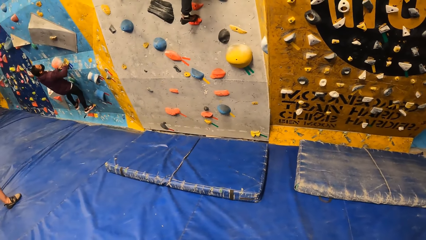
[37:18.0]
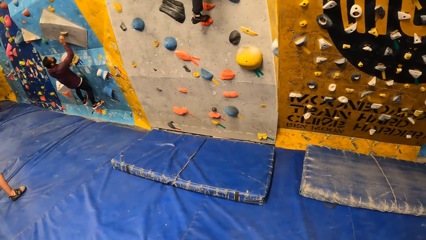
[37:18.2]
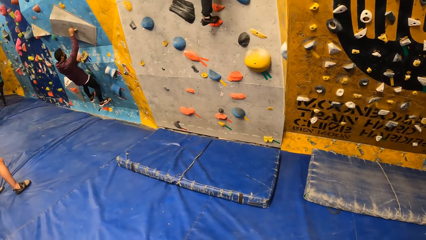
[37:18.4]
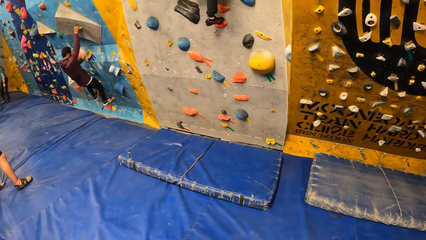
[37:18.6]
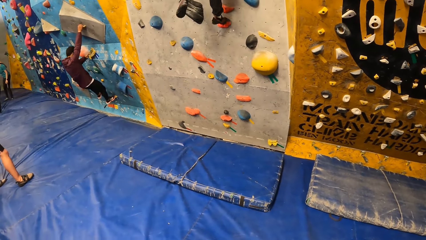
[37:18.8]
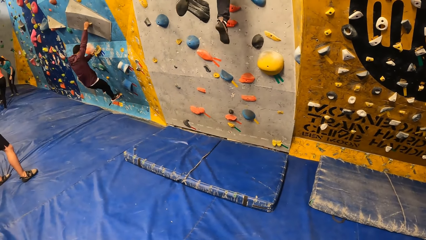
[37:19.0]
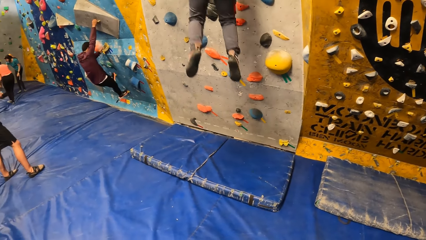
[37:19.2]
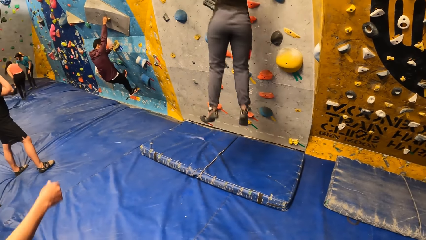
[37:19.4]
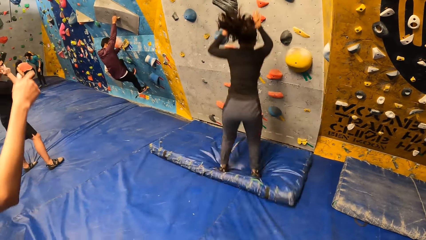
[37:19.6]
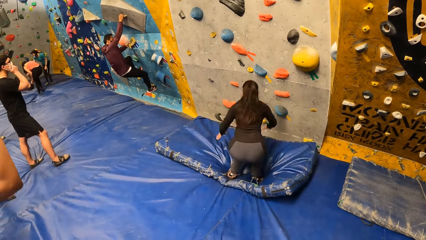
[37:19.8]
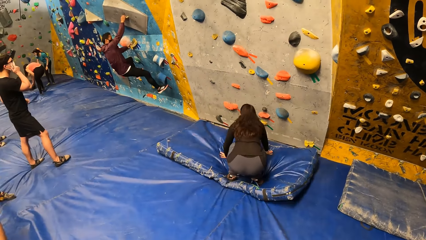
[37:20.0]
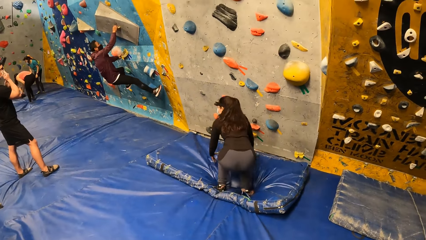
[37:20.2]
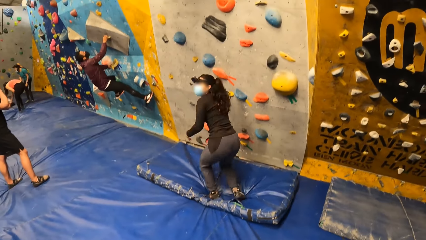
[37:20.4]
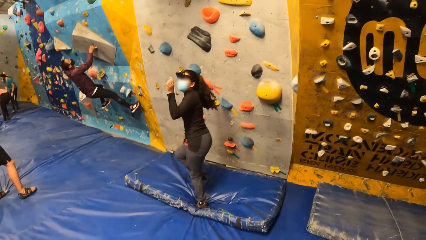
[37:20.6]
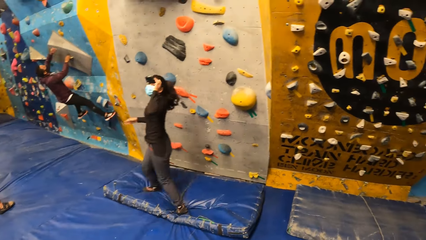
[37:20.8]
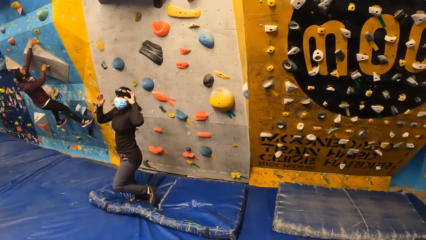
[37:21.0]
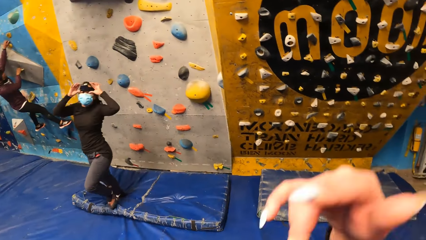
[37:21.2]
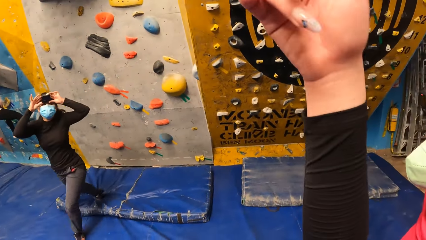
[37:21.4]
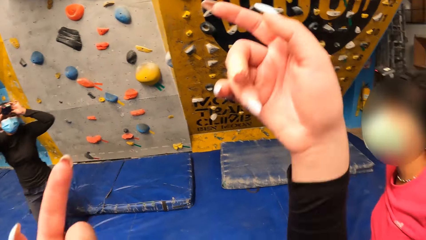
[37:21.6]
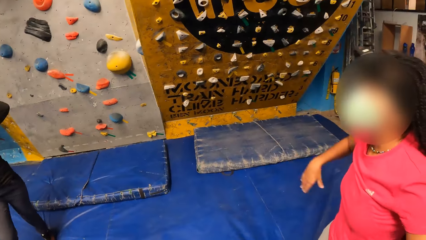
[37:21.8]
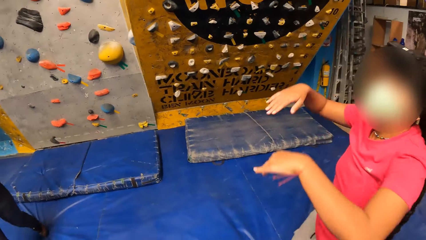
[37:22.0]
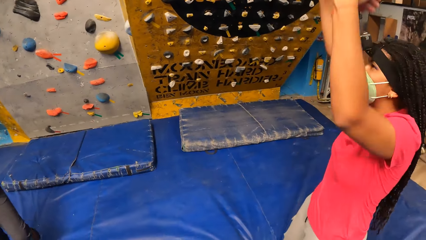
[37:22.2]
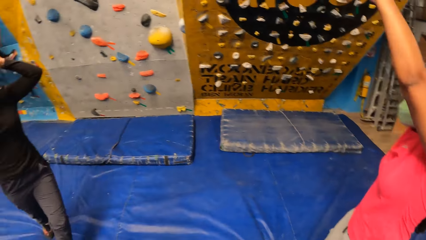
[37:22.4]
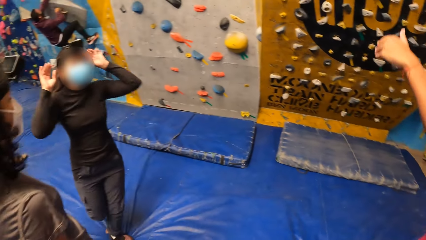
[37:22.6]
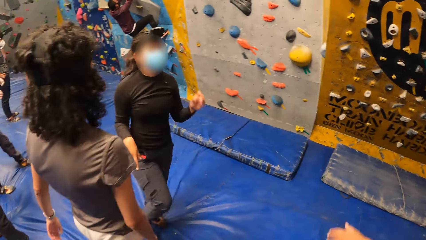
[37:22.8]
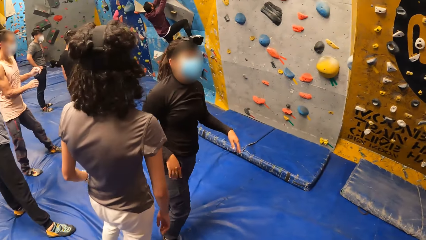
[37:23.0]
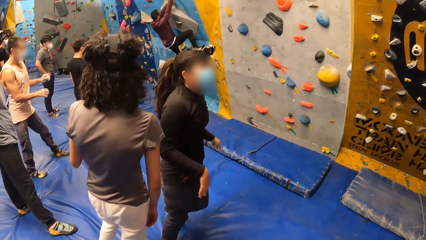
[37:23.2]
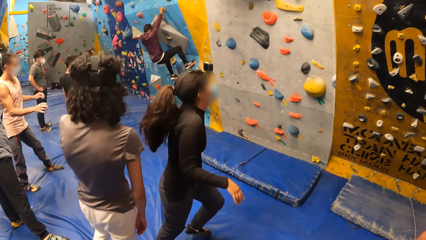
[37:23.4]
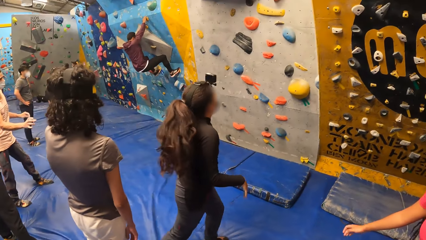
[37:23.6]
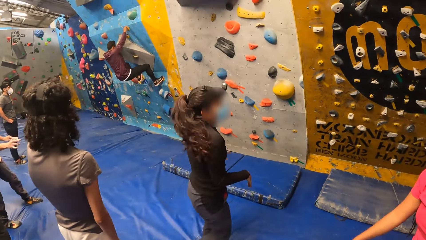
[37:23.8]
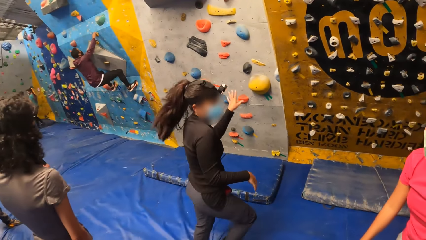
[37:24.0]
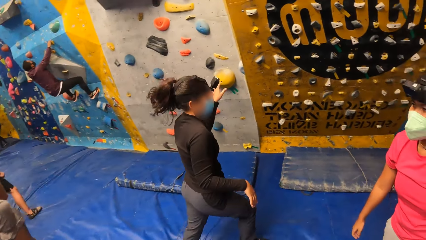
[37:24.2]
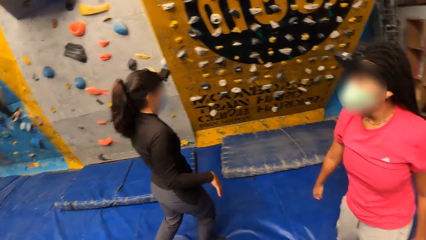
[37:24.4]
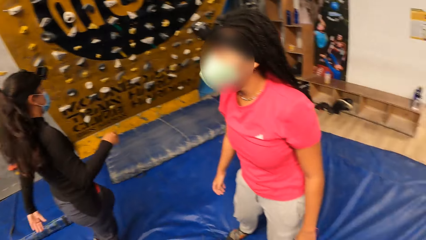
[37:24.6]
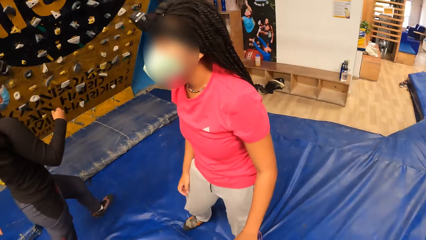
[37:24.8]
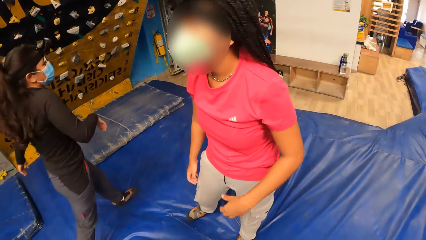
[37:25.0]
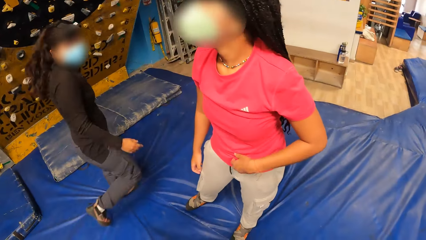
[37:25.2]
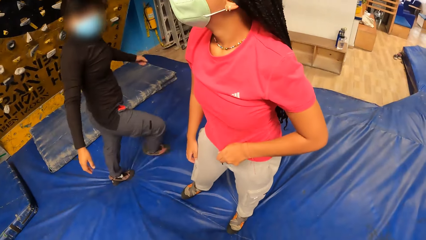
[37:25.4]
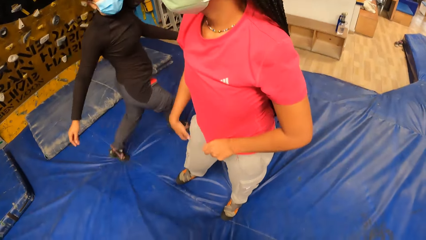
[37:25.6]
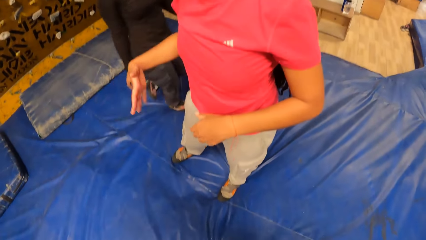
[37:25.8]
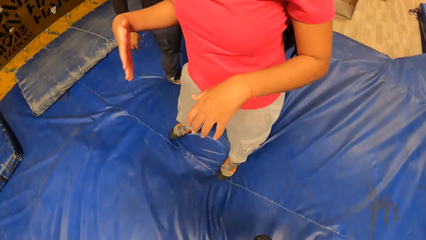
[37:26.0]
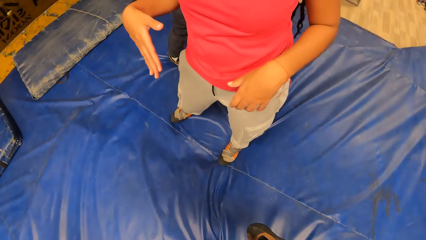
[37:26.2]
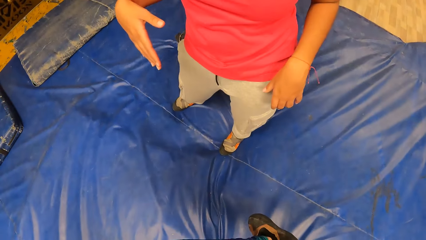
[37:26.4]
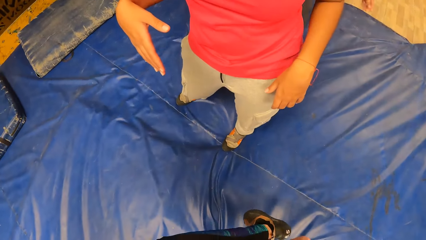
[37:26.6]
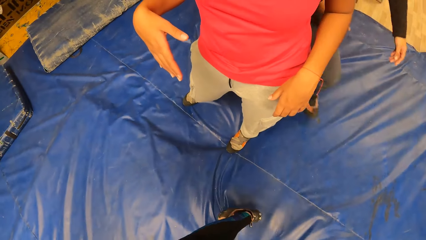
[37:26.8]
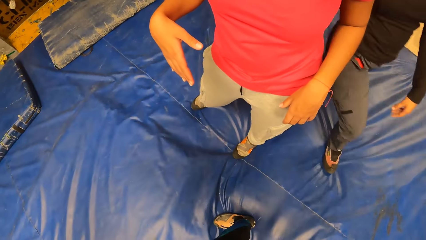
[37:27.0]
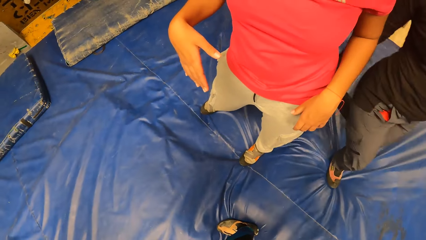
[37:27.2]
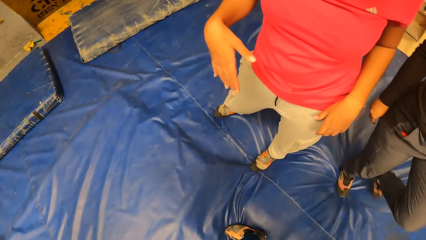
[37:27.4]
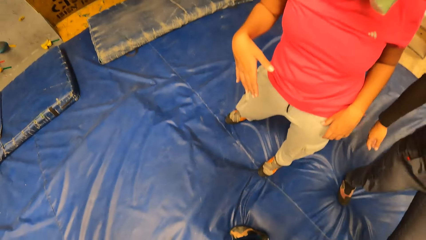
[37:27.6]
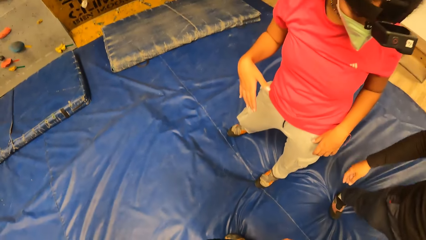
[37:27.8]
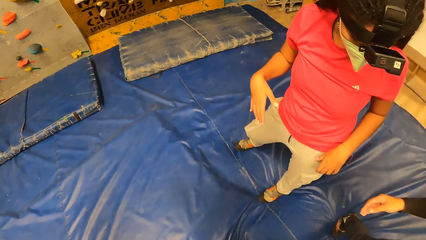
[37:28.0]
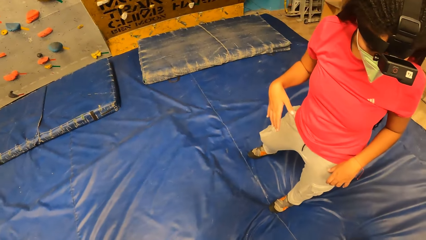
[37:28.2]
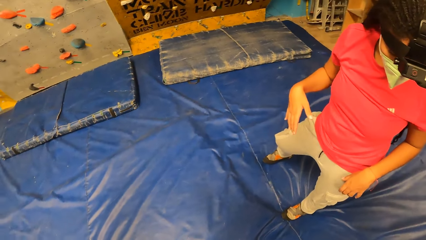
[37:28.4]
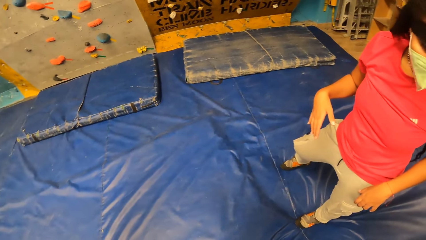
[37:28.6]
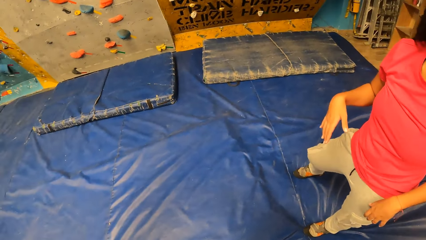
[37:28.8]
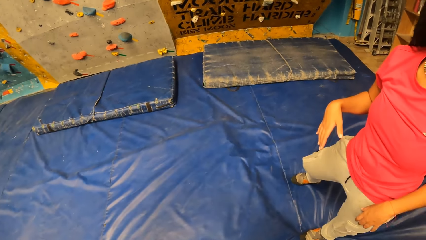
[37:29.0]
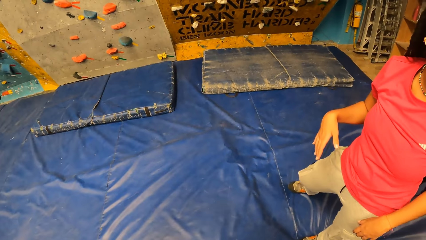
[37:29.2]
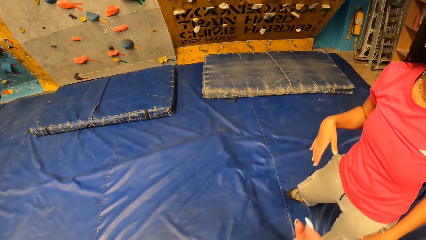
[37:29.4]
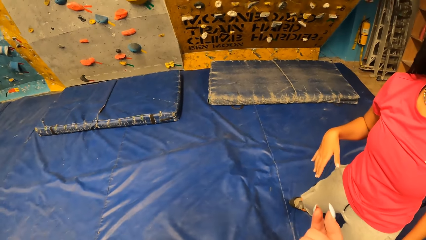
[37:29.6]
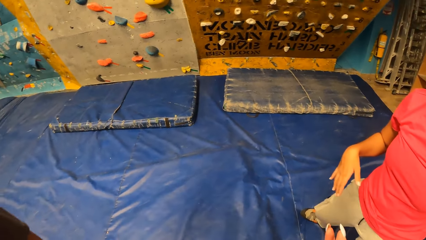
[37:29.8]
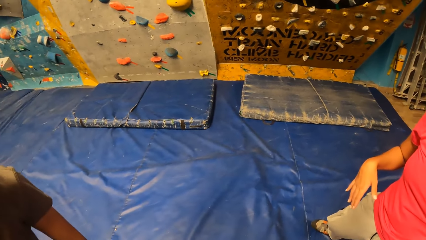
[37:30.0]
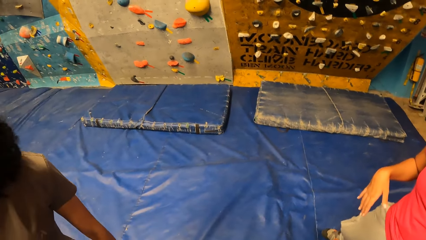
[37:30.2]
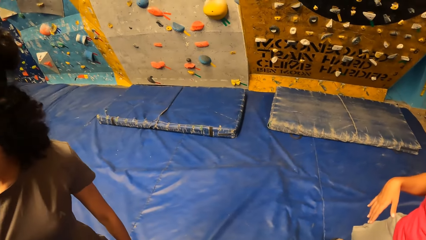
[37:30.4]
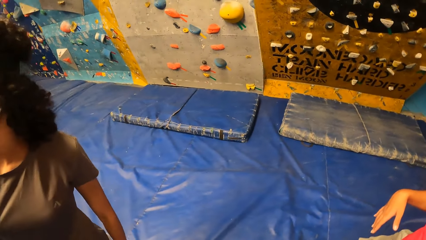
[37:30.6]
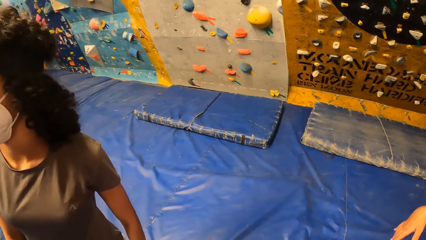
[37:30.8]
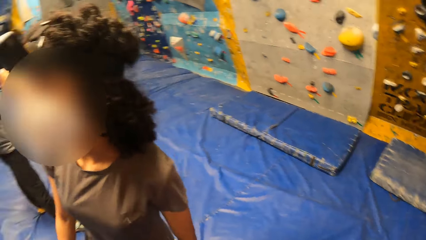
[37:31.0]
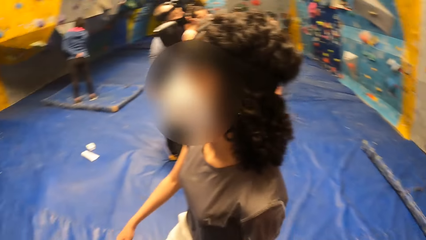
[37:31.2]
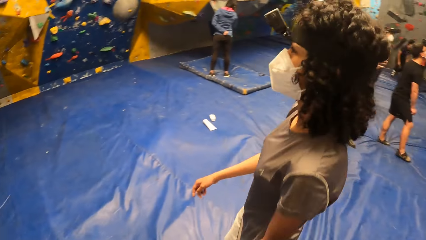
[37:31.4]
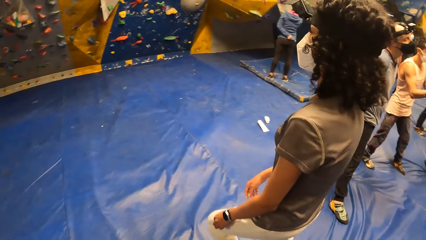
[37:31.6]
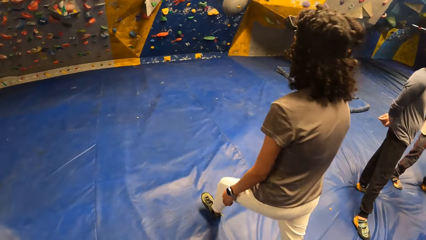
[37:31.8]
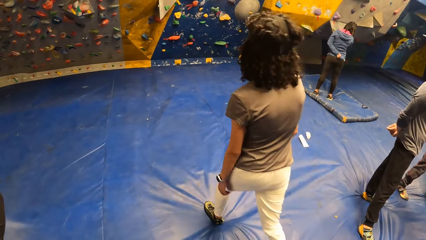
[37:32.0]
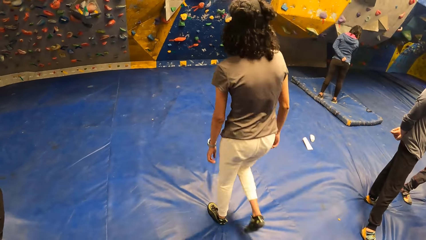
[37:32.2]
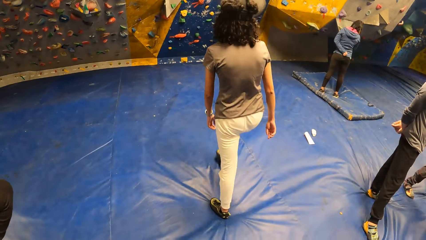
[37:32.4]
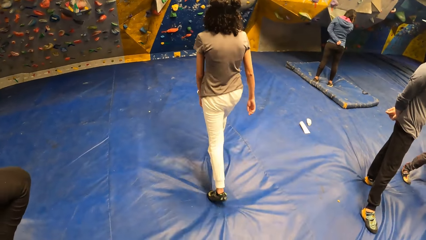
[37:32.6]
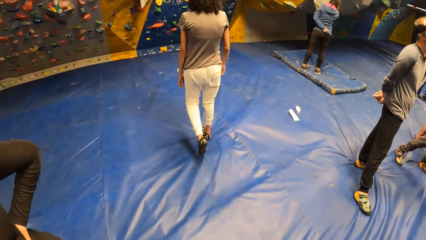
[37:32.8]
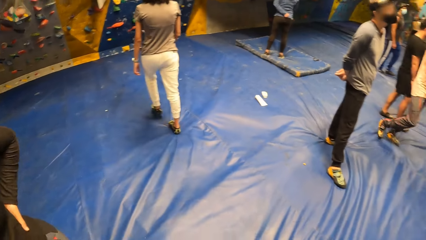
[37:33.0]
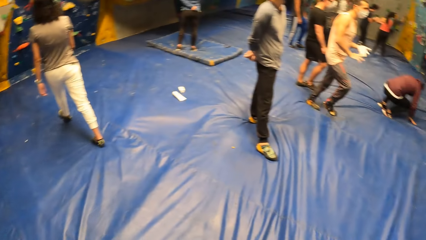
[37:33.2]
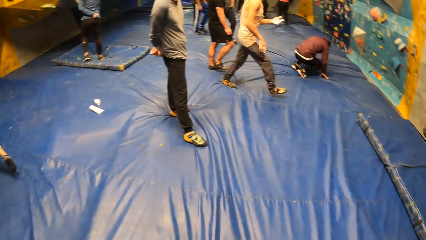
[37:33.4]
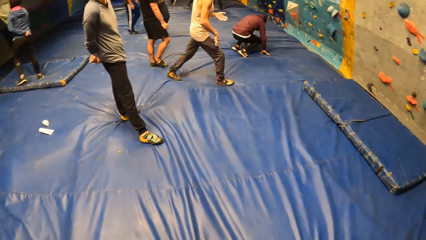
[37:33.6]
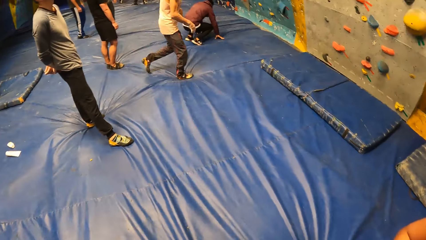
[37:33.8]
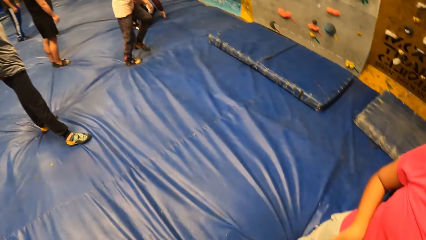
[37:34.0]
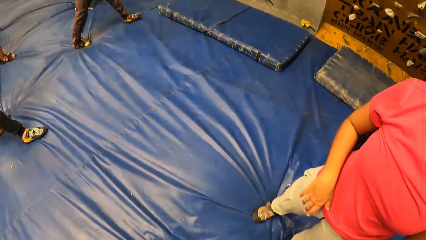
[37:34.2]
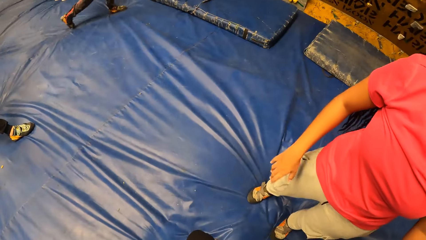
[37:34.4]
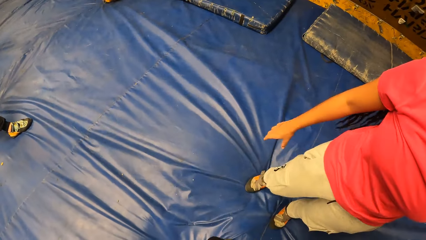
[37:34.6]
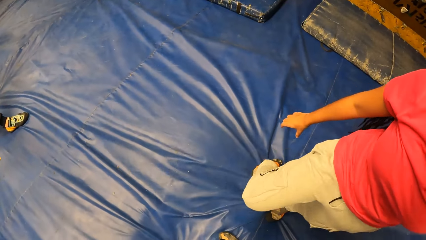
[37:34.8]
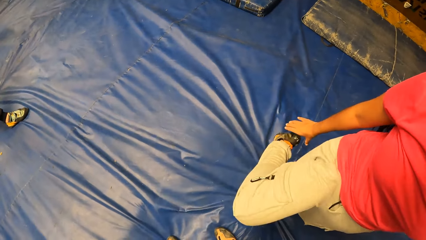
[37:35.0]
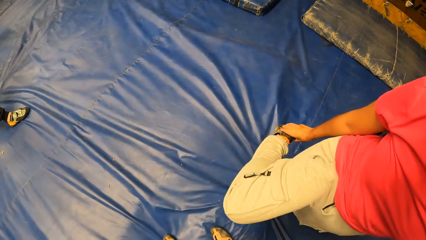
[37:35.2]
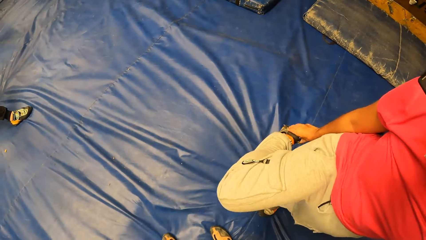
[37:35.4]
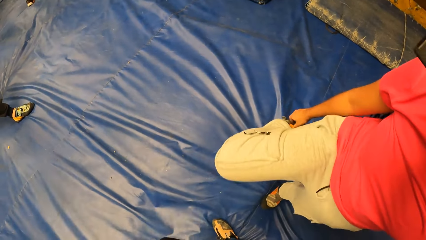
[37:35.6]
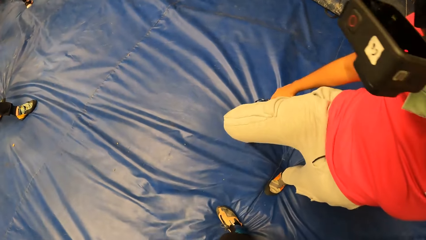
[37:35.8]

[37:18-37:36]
A woman jumps down. The woman moves around. The camera wearer interacts with another woman and a third woman. The second woman raises her hands. The first woman walks around. The camera wearer looks around. Another woman moves around. The camera wearer stares around. The second woman touches a shoe.
